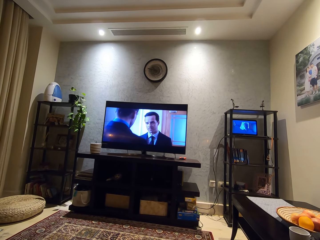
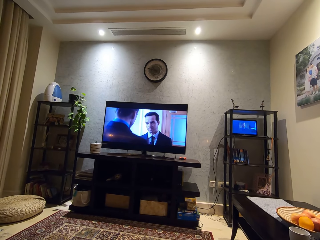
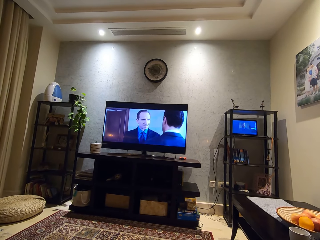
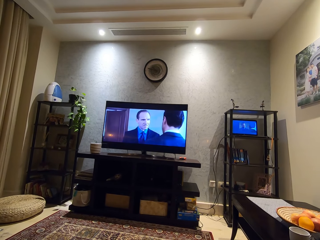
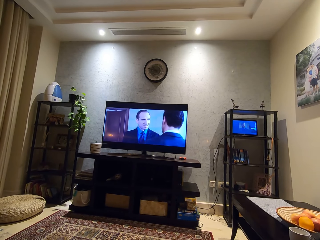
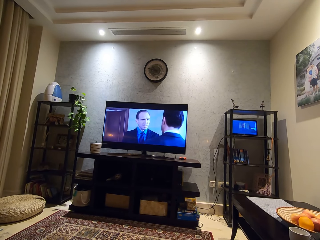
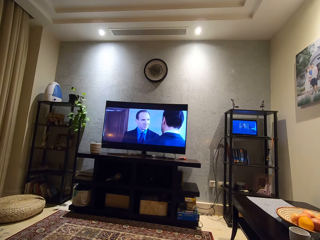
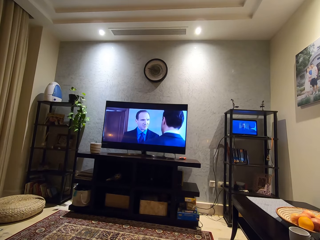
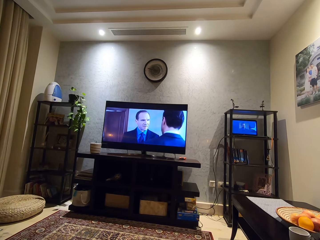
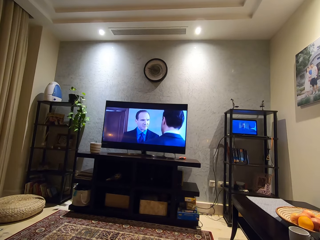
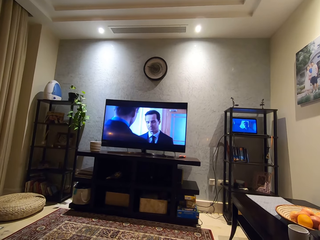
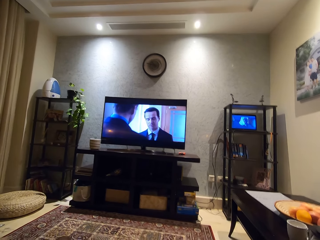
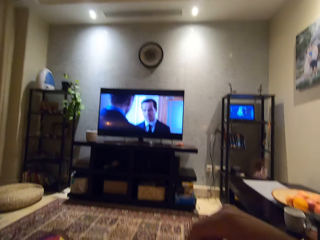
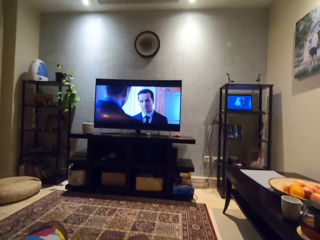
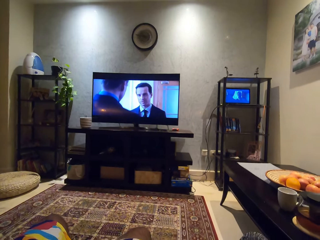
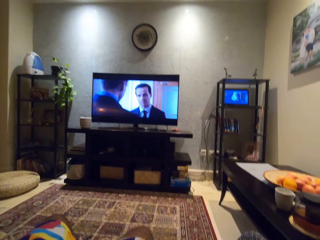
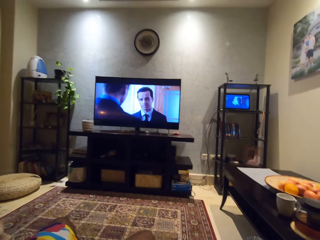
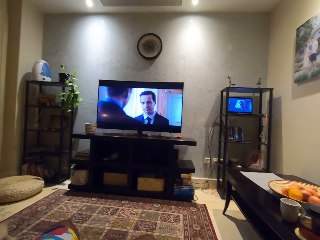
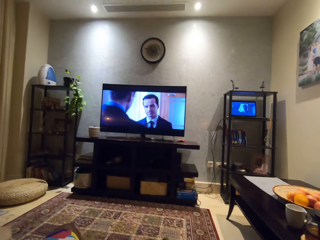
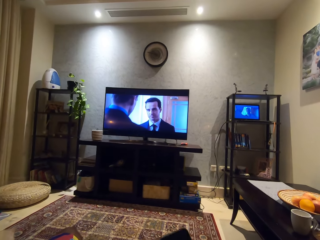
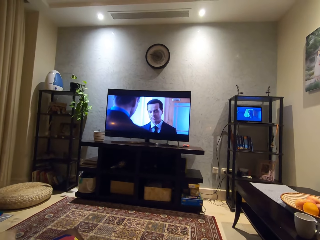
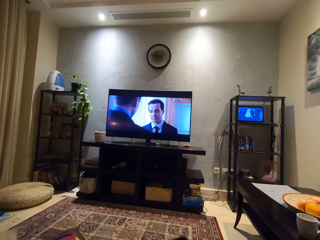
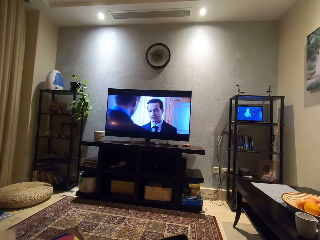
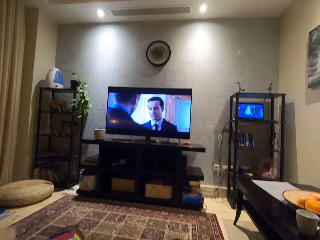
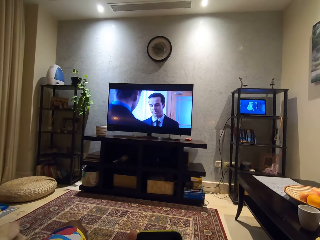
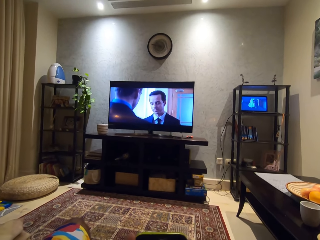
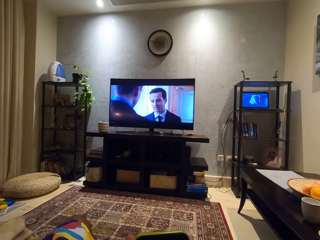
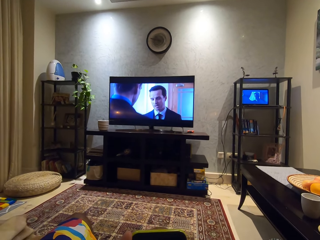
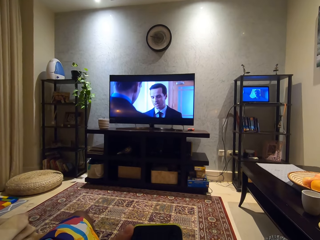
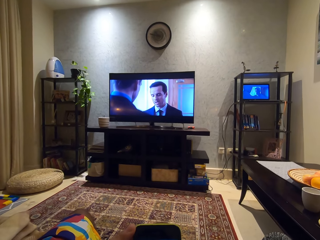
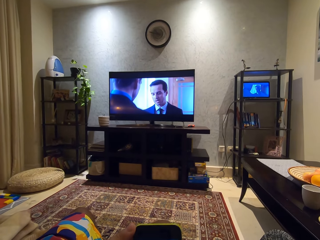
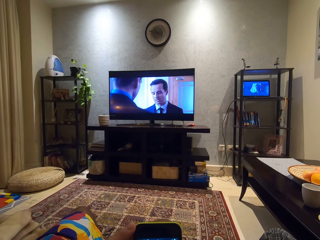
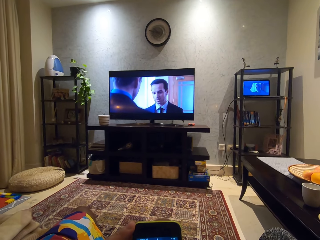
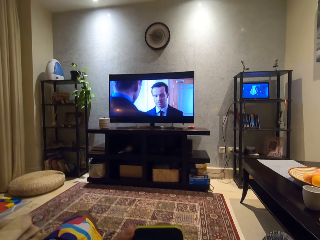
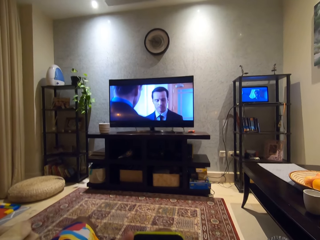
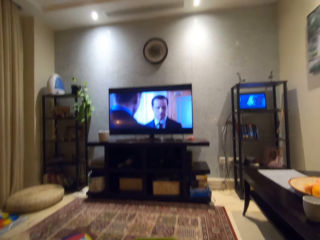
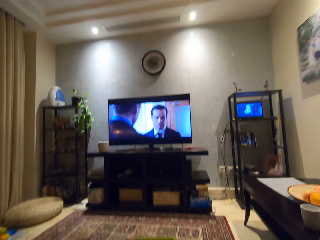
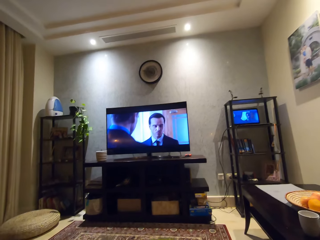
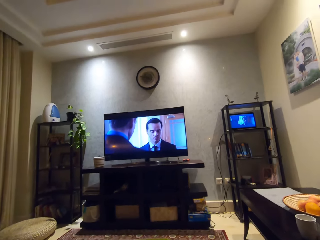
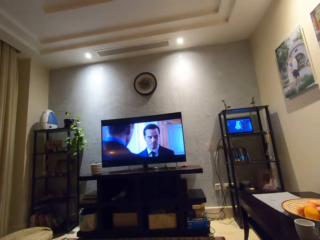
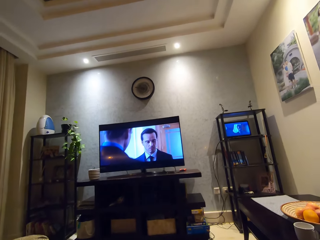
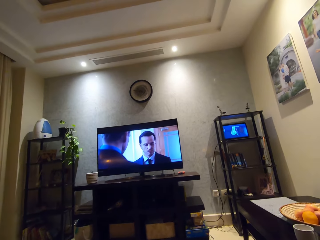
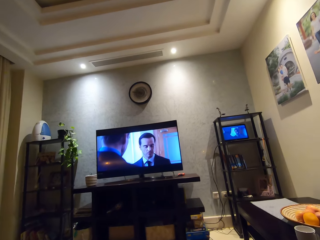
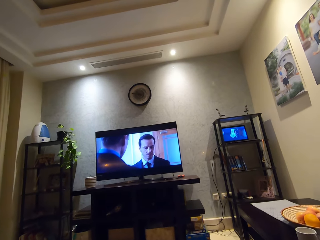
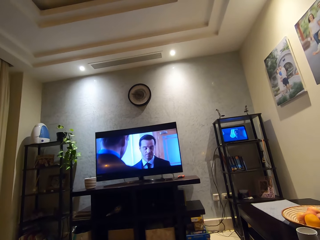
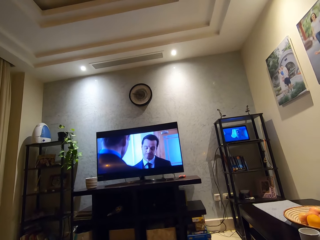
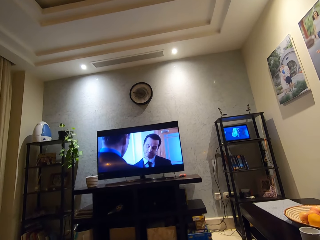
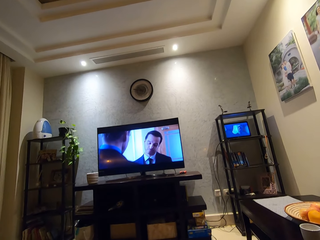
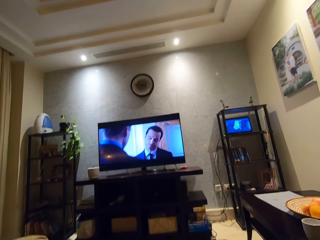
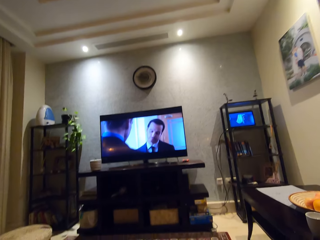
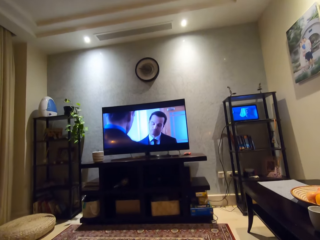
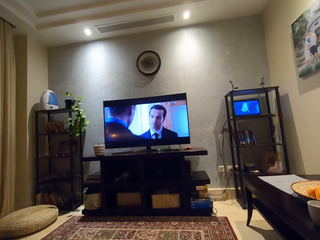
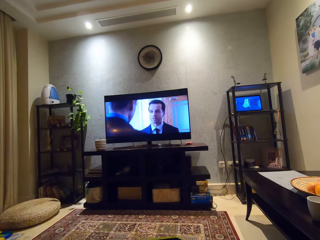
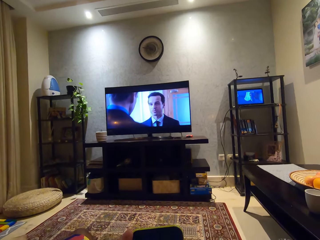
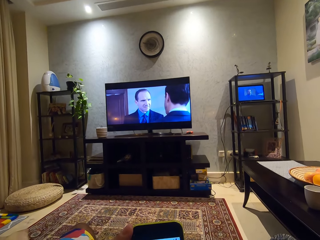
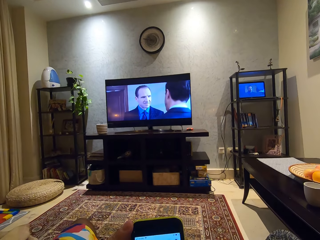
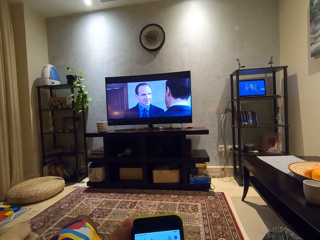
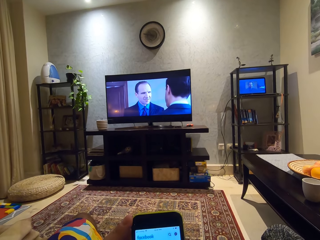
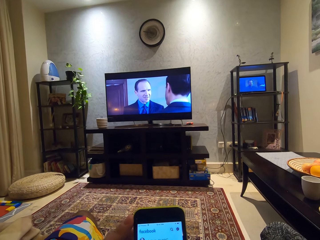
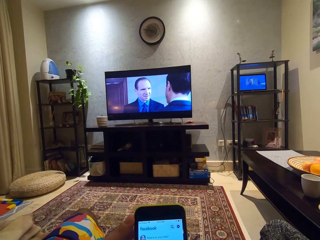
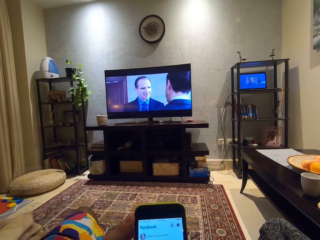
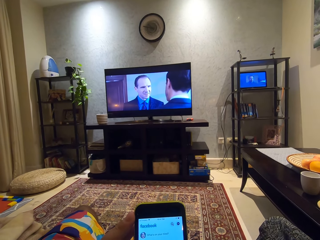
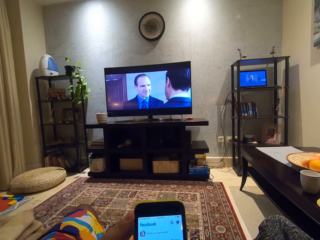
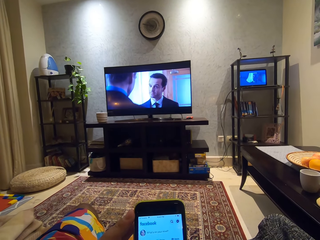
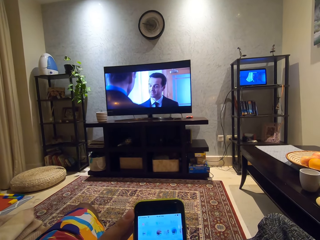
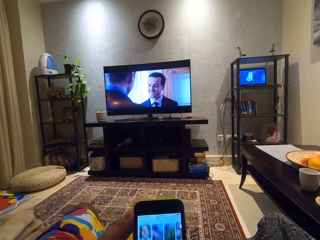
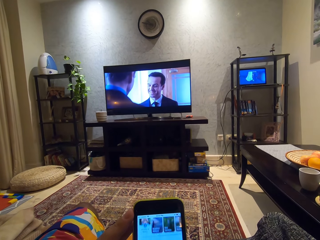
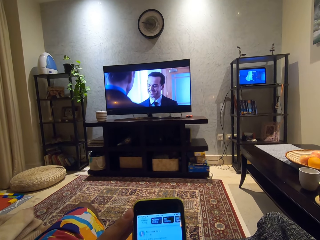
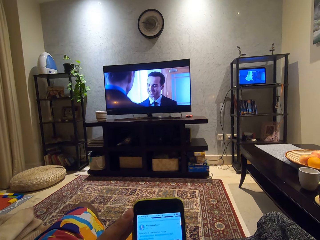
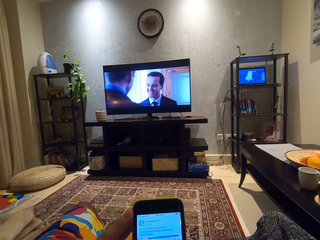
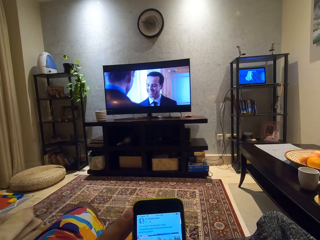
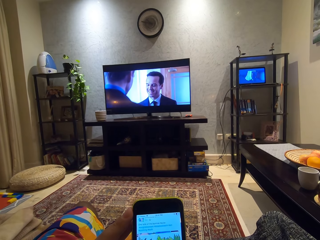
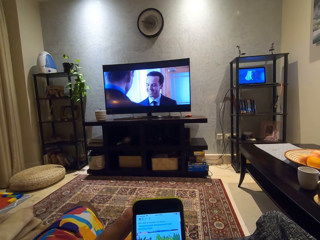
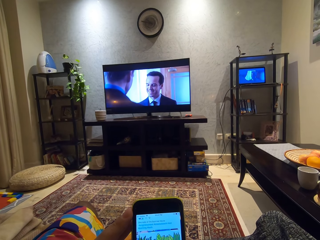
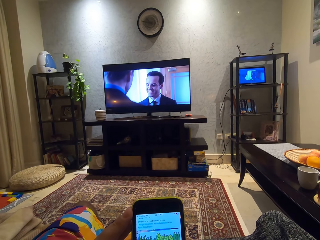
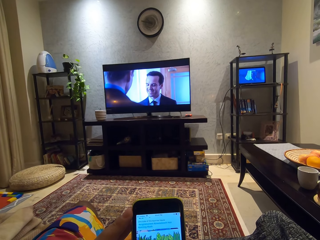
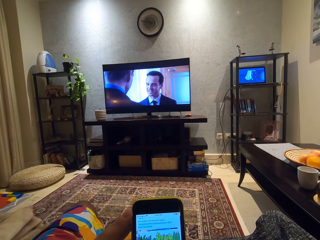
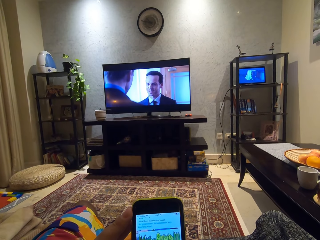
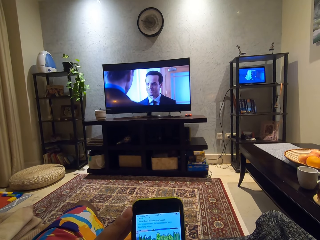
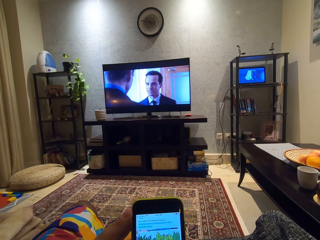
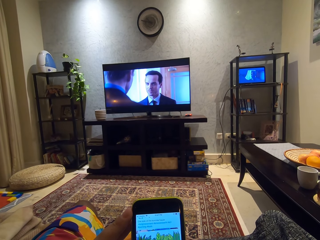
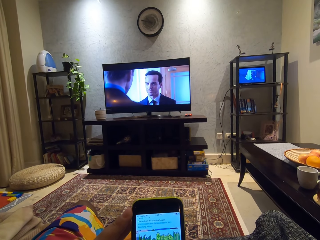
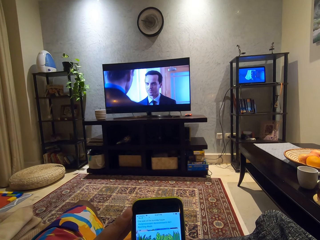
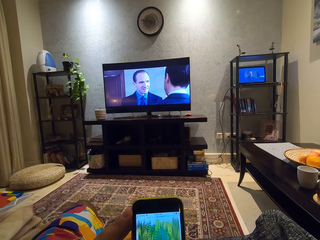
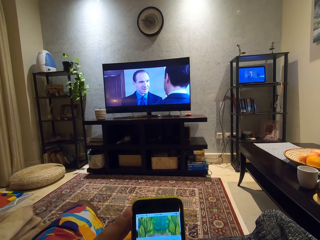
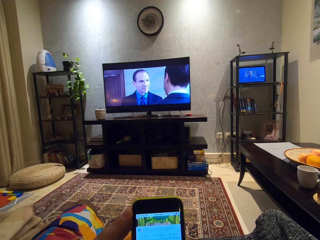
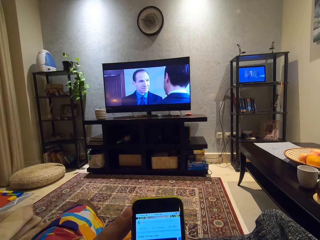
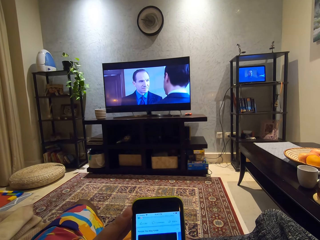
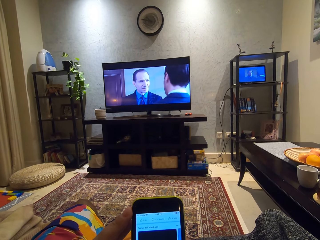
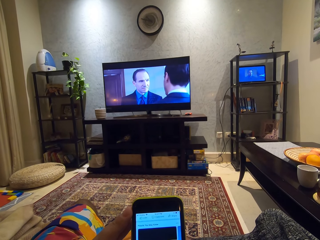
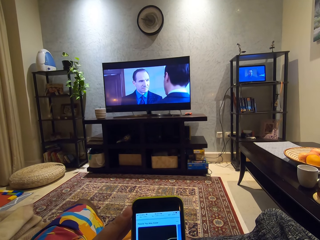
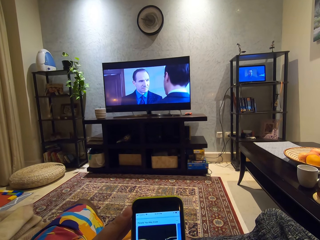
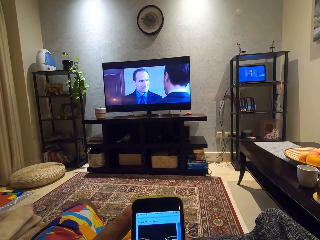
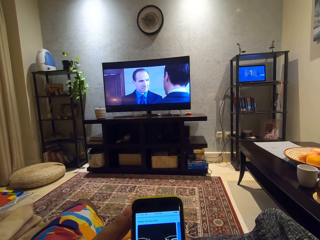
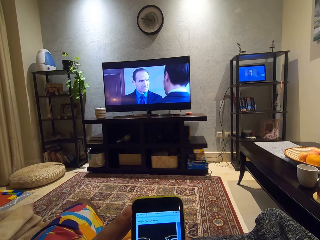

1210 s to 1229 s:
The camera wearer holds a phone. They yawn. They scroll the phone.

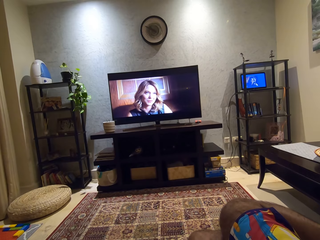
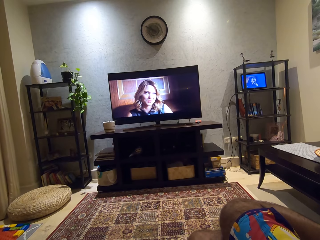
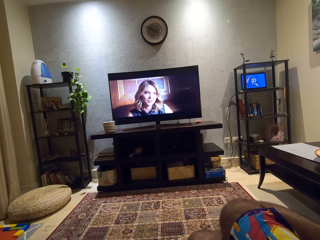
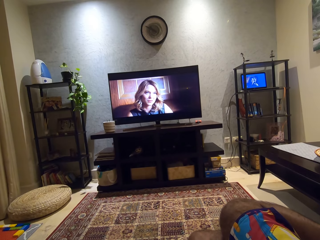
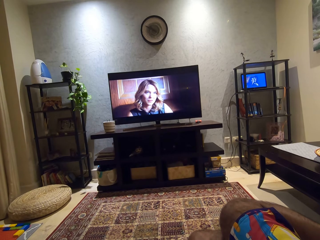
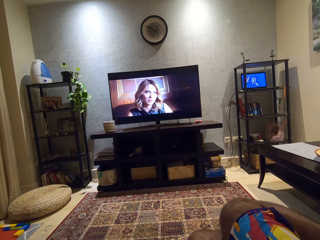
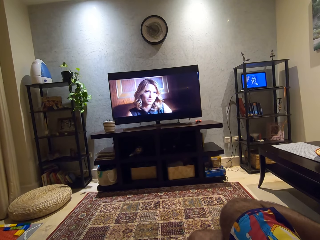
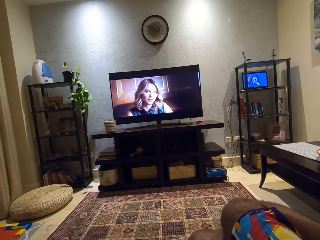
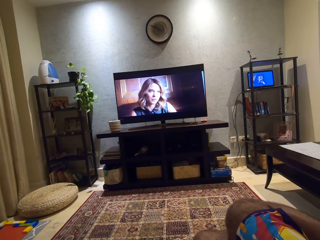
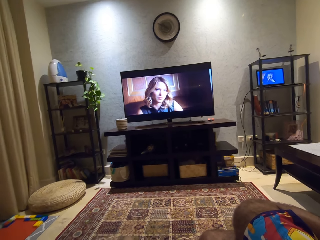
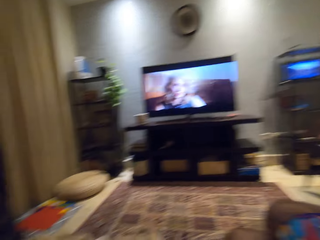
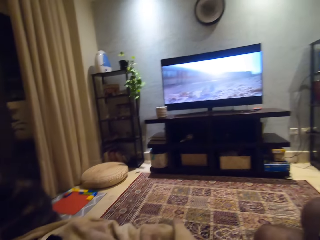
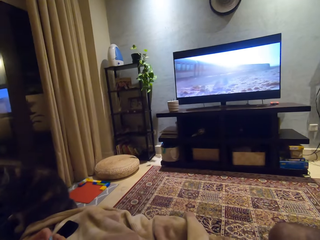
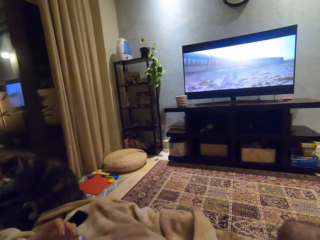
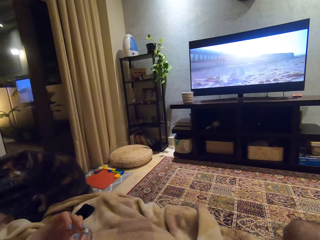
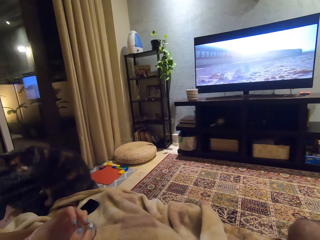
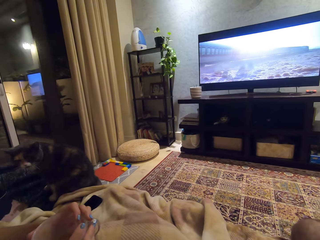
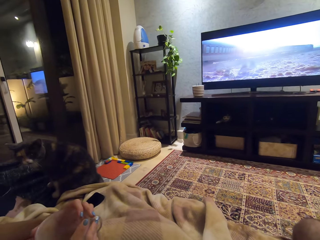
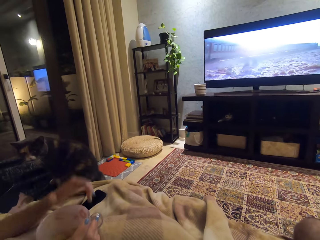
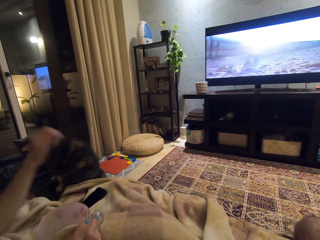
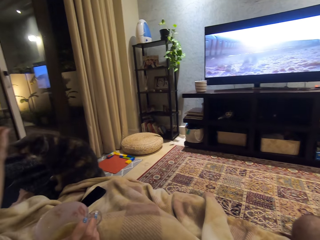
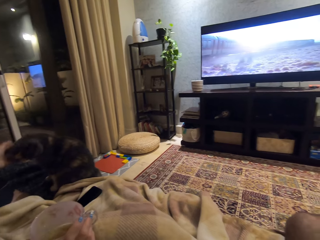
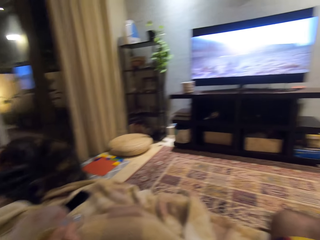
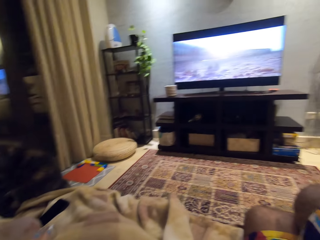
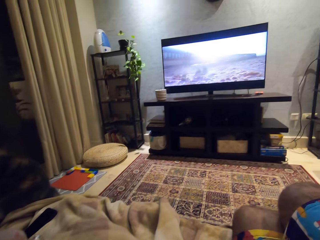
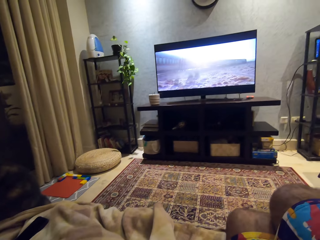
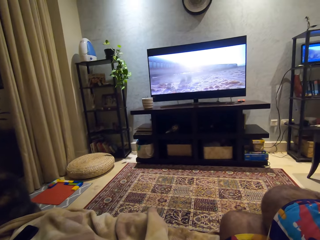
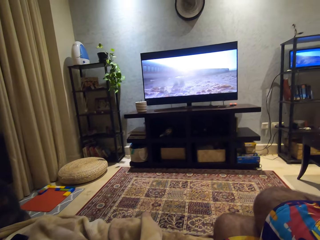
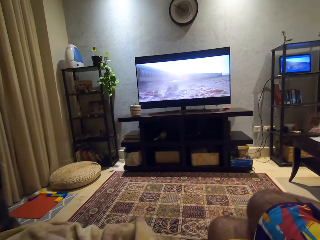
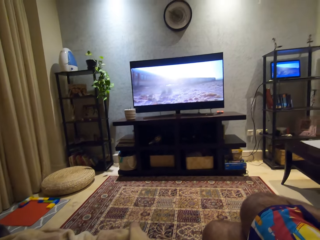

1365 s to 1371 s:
The camera wearer looks around the house. He touches a cat with his left hand.
